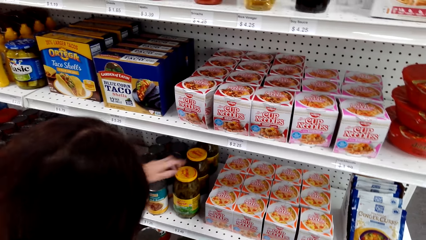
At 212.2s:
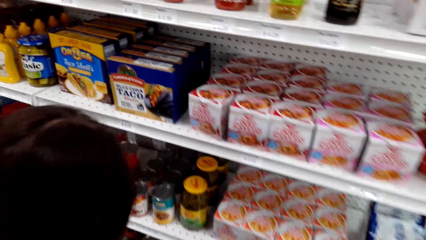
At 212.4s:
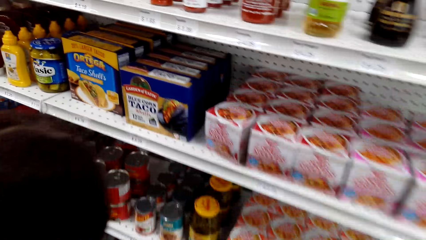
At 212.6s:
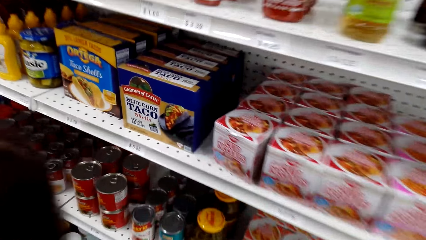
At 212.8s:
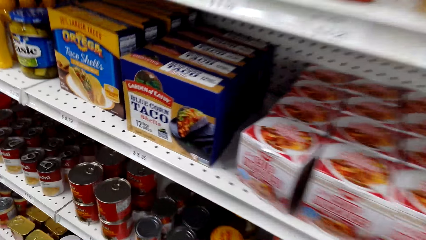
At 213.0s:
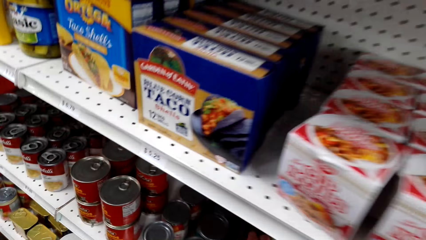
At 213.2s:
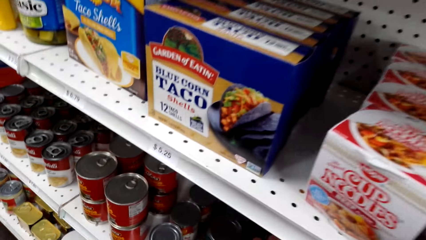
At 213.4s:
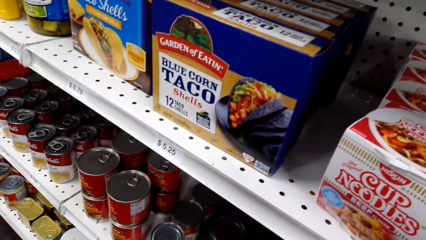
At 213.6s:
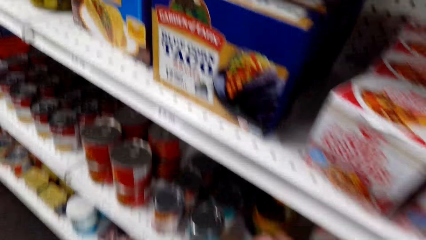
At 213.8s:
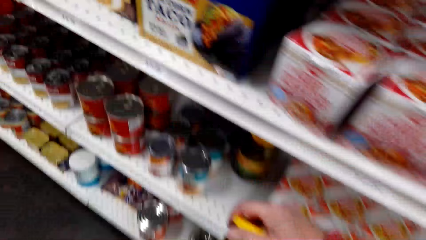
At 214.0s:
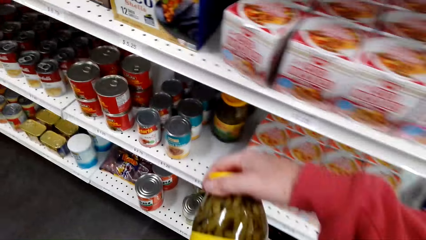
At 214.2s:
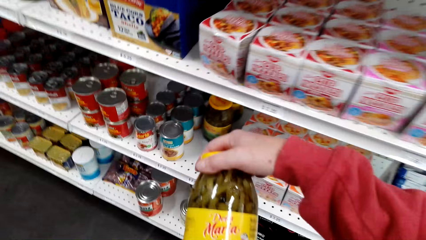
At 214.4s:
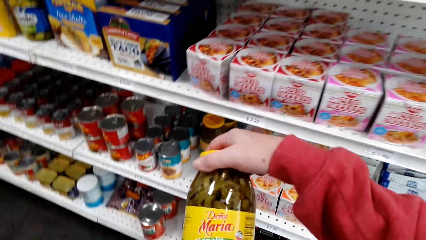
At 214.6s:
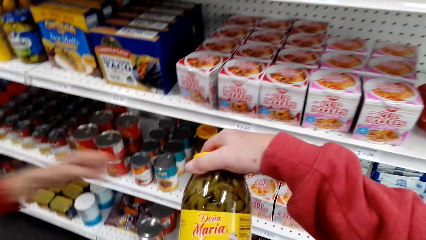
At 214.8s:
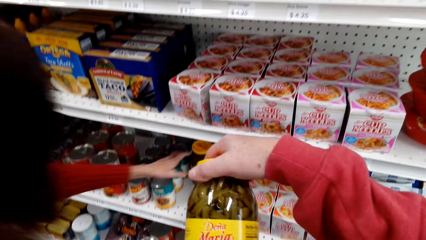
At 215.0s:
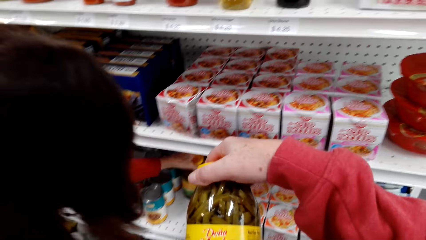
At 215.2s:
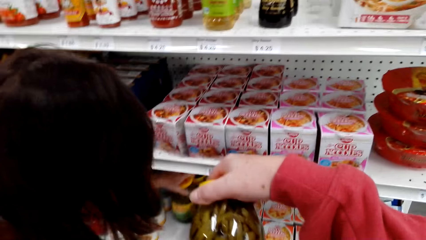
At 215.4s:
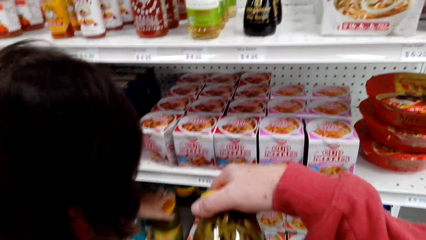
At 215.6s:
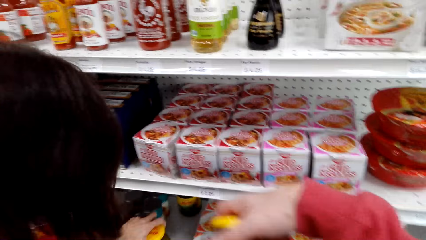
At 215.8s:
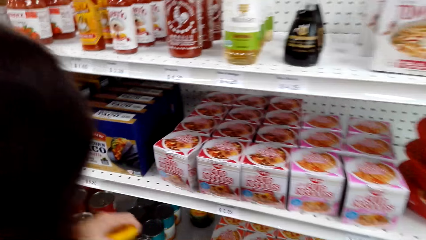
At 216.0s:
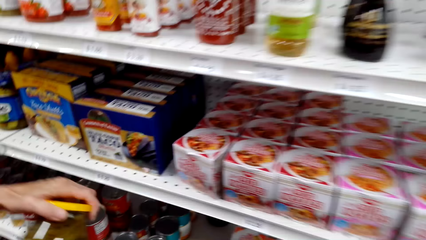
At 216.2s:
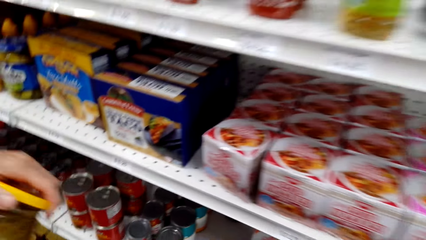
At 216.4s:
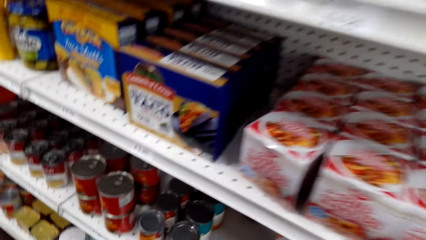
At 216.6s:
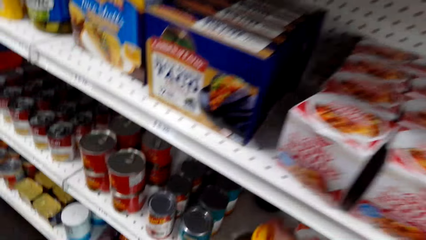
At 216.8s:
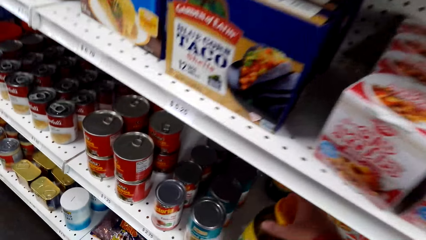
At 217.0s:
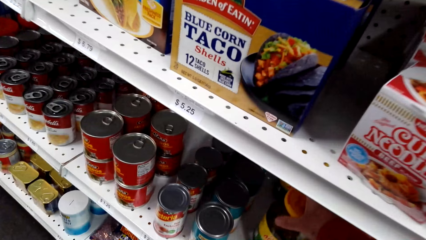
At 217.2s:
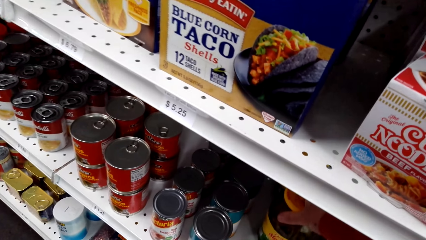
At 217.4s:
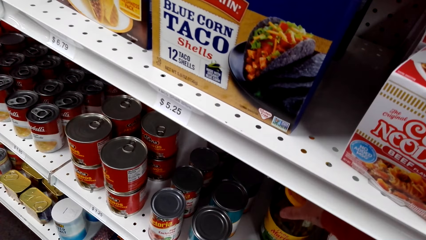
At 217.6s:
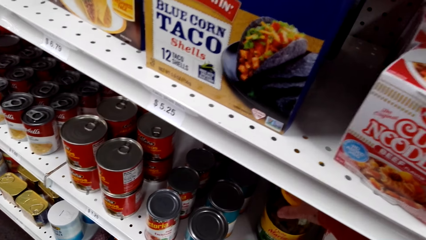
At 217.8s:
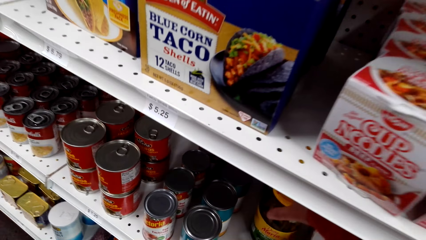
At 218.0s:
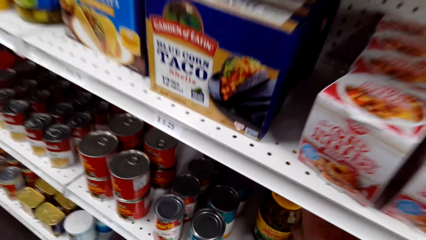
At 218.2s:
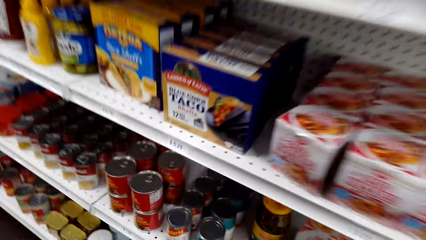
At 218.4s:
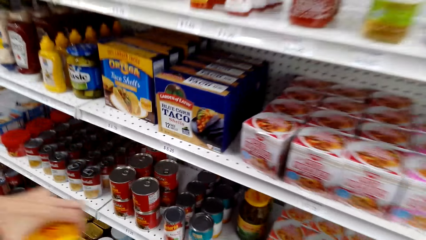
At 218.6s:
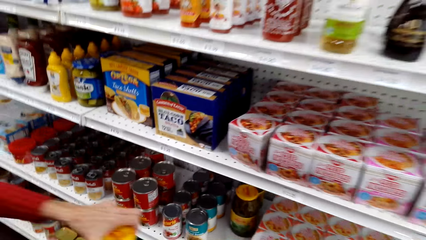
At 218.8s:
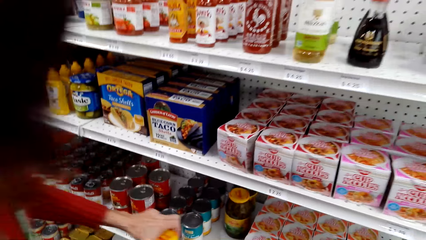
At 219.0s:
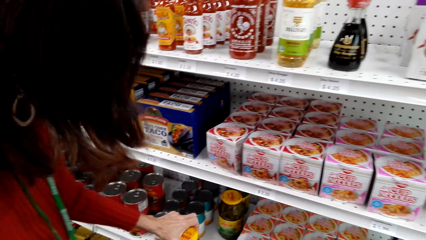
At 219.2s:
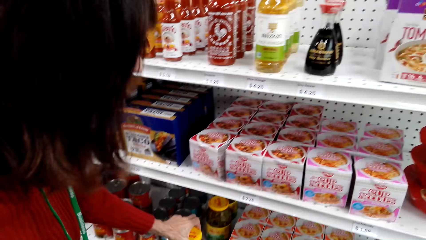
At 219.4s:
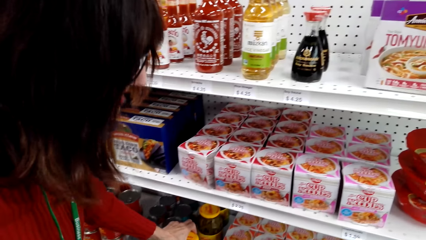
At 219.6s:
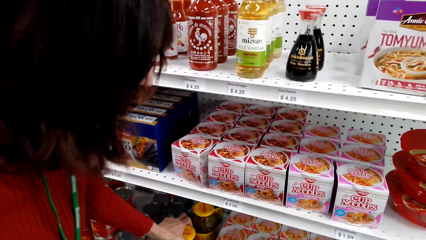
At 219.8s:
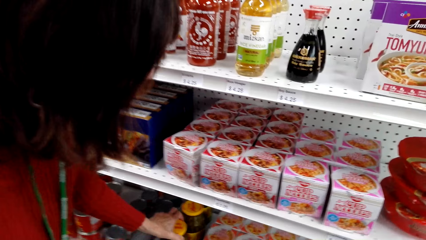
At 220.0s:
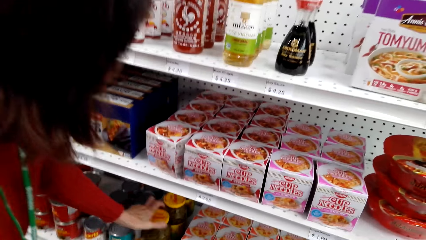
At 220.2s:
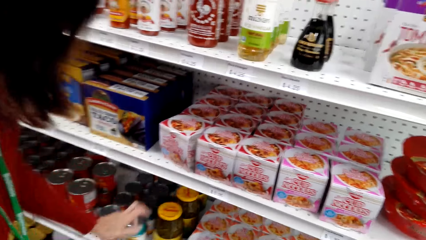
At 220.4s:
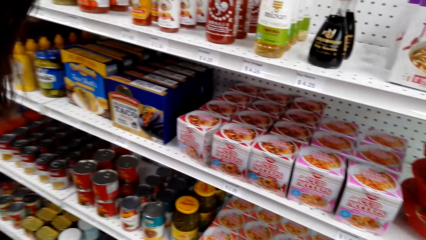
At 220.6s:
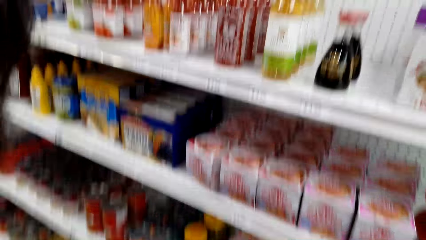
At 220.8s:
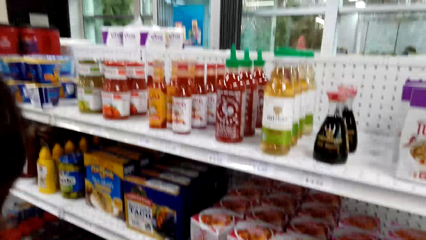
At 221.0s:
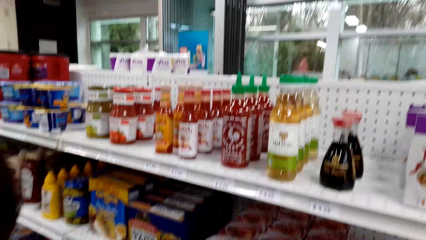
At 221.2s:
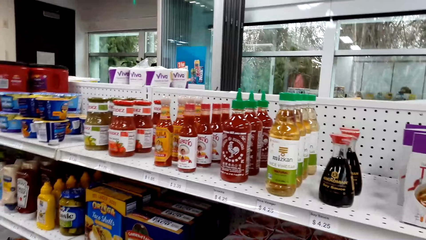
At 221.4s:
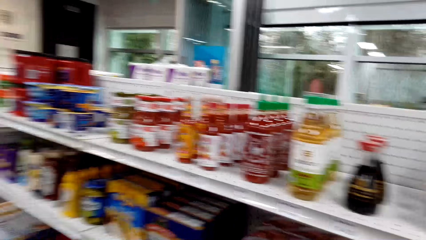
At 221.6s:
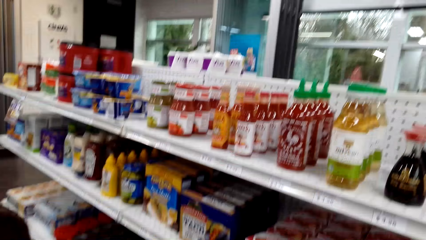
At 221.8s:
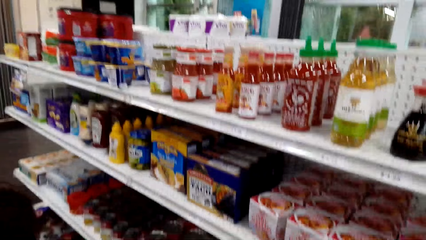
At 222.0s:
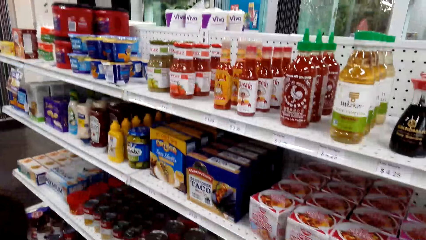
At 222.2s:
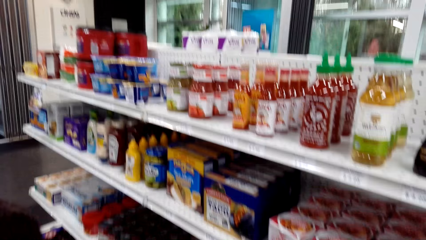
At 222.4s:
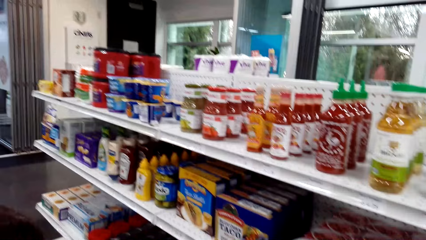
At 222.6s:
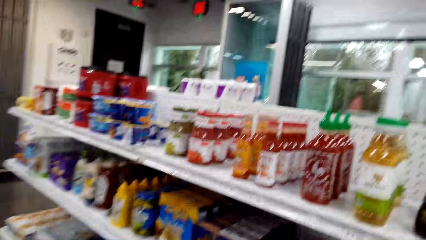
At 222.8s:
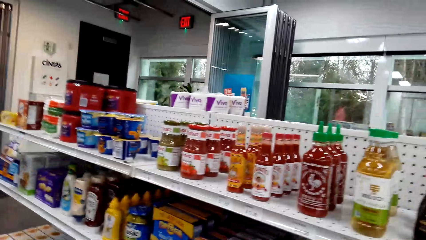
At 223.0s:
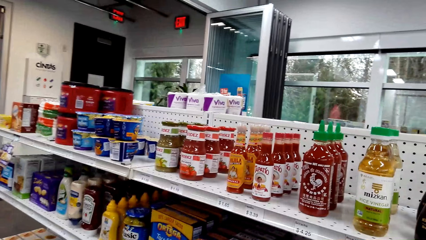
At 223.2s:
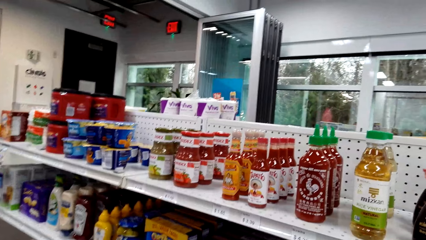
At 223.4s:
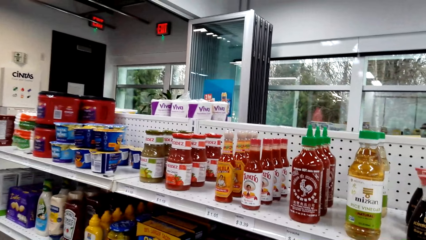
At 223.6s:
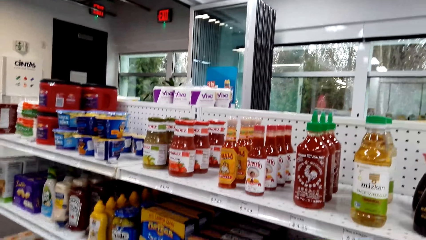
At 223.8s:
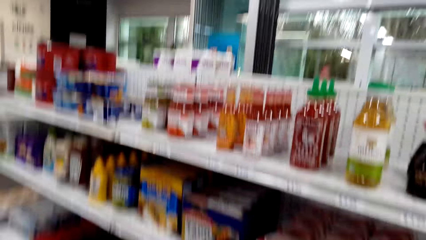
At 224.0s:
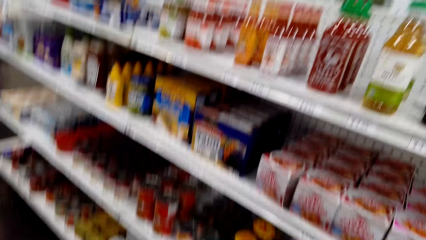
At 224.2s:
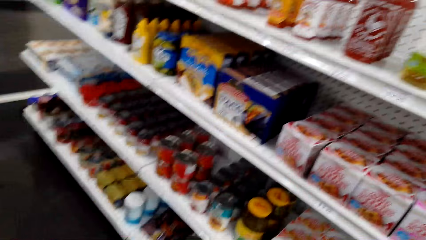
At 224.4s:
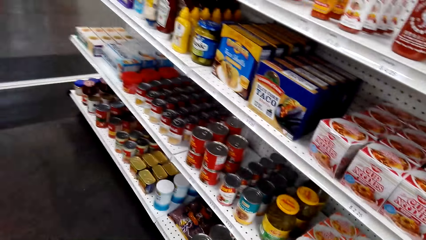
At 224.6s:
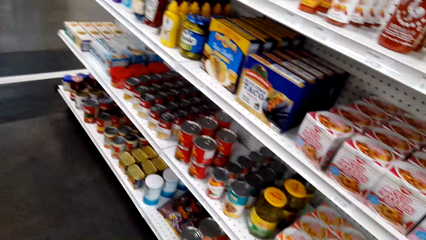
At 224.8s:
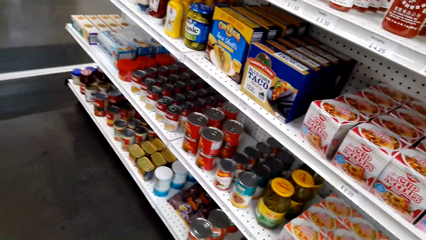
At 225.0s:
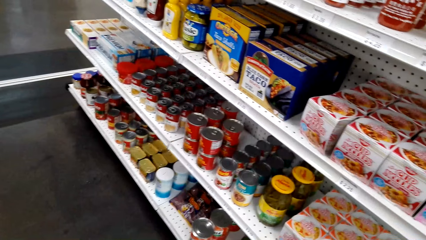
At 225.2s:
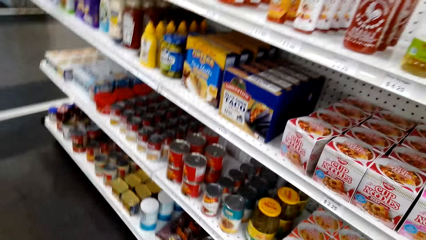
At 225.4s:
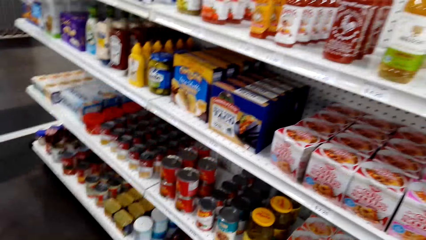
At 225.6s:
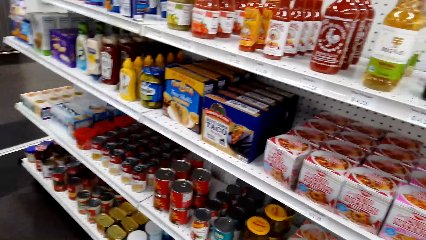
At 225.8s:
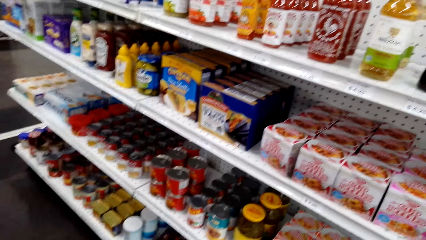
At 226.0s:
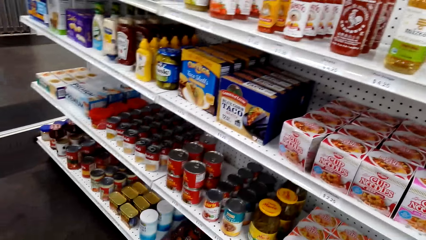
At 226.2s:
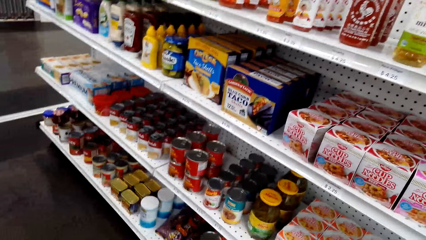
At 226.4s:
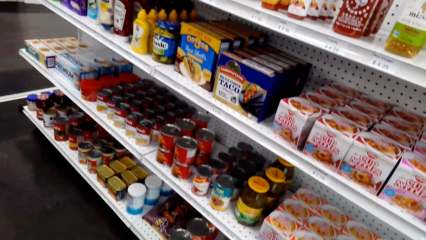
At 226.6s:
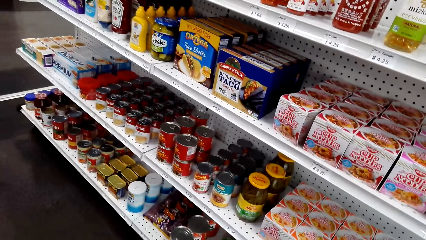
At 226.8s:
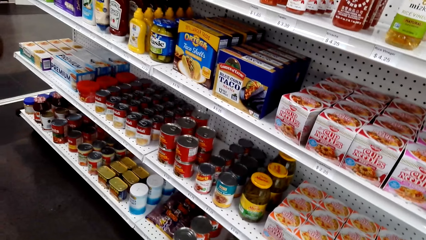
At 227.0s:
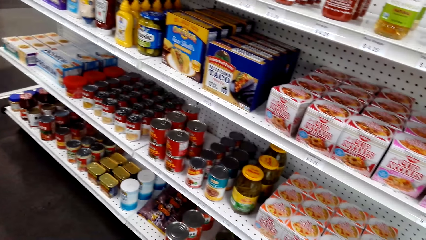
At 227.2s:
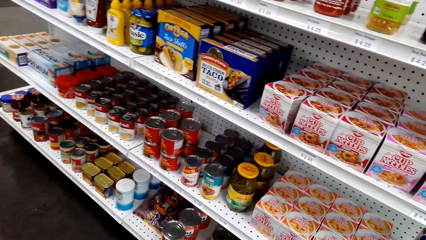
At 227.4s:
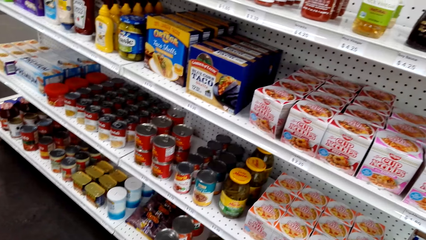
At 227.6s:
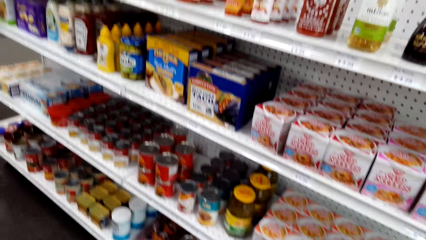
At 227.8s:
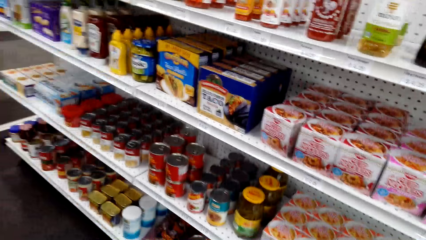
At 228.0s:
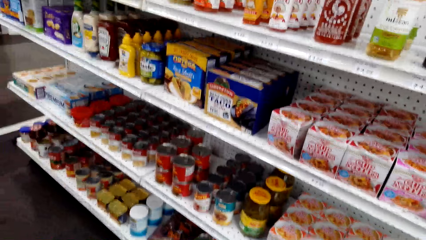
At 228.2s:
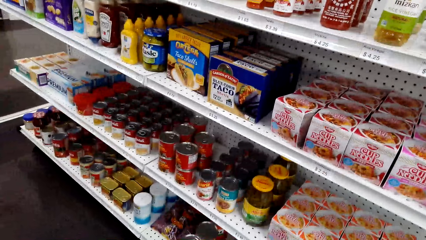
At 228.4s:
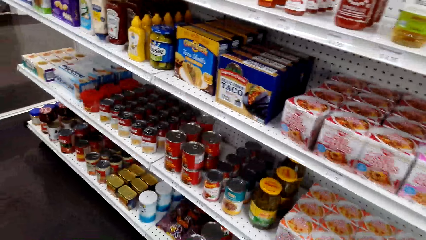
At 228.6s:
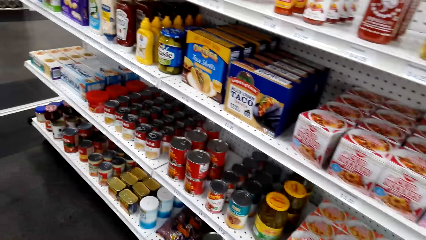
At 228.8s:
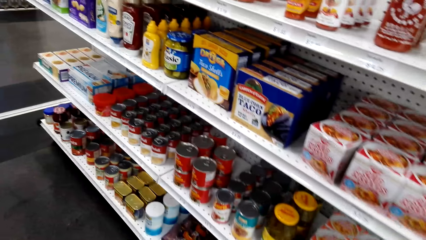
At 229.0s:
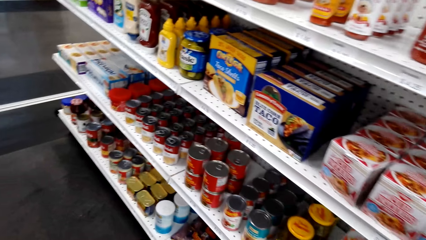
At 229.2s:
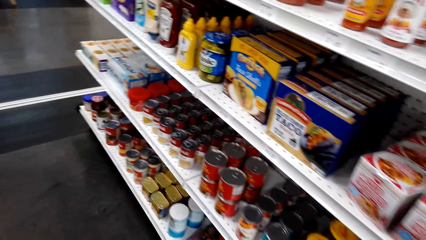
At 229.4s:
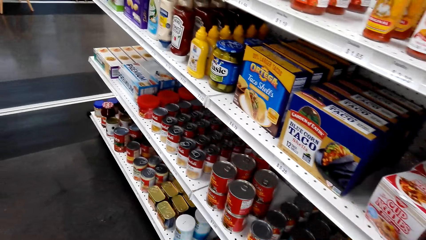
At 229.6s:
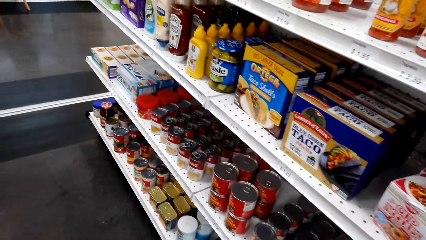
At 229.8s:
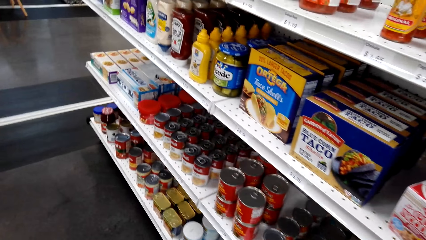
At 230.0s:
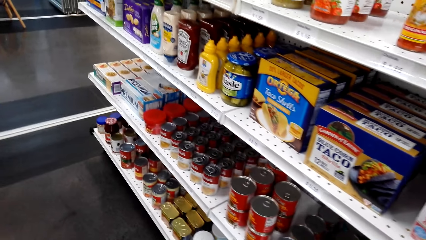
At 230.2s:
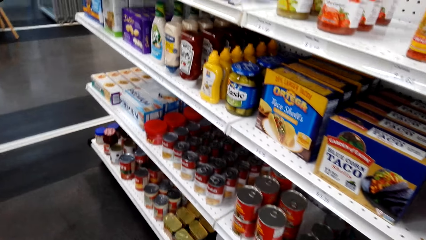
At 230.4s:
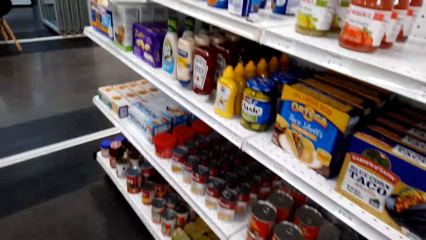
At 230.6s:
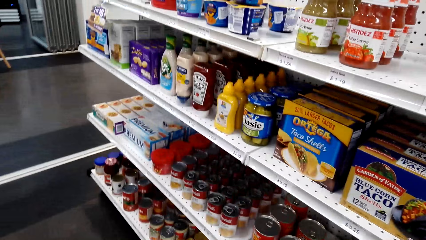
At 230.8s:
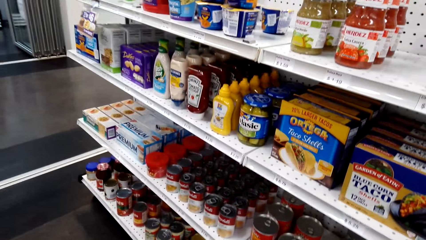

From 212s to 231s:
The camera wearer picks a pepper bottle from the shelf. A woman picks a pepper bottle from the shelf. The camera wearer places the pepper bottle on a shelf. The woman places the pepper bottle on the shelf.
